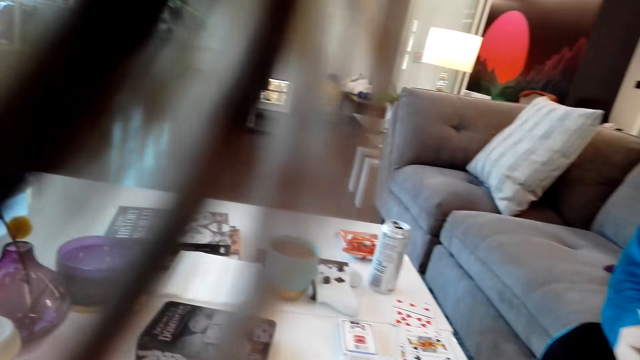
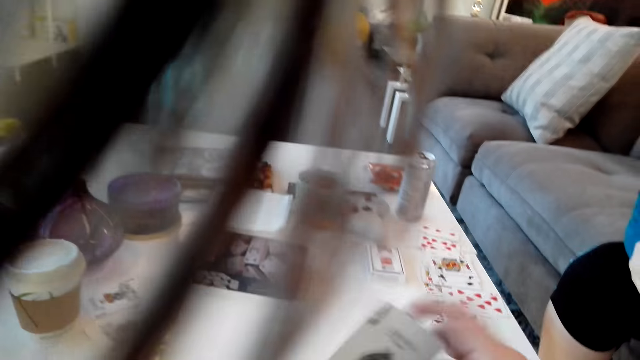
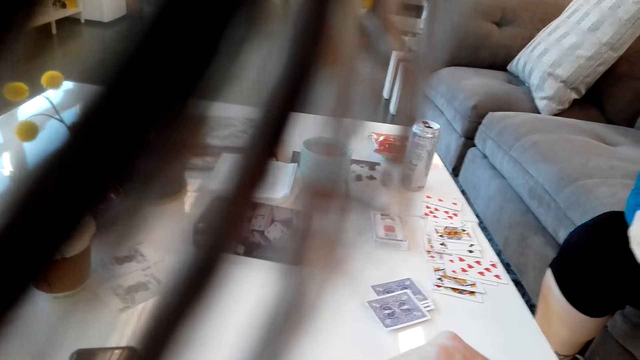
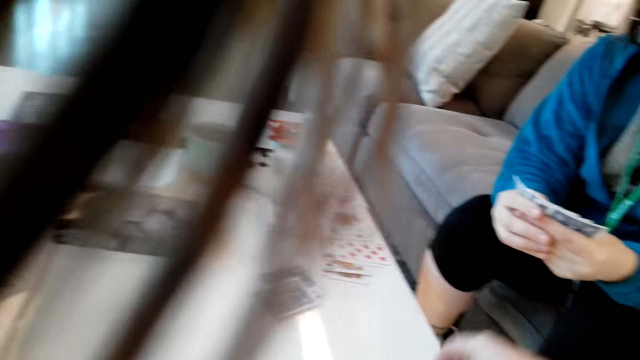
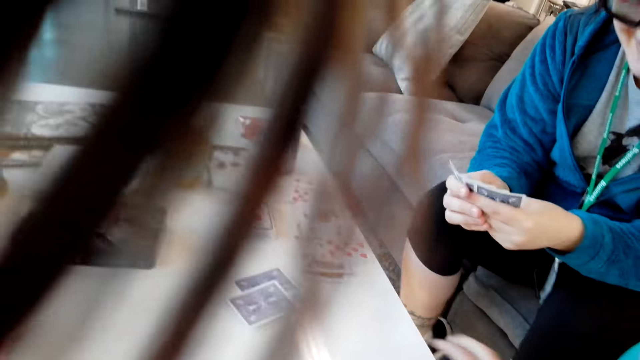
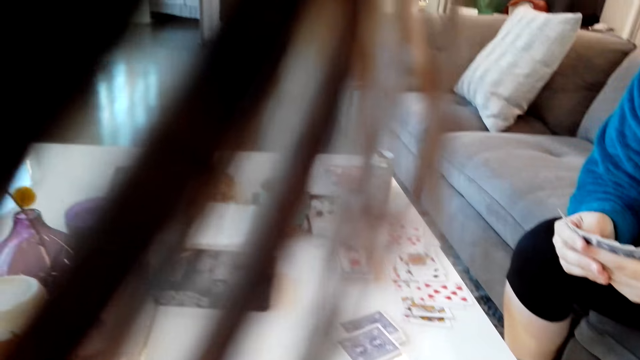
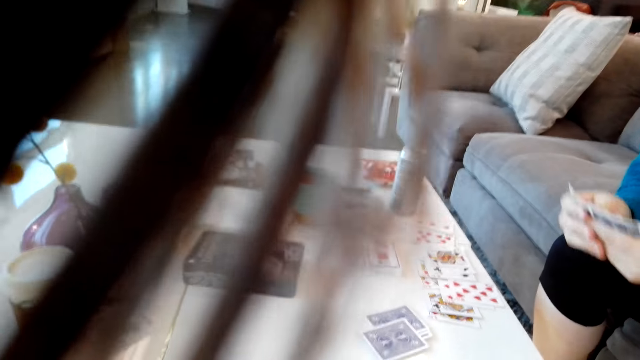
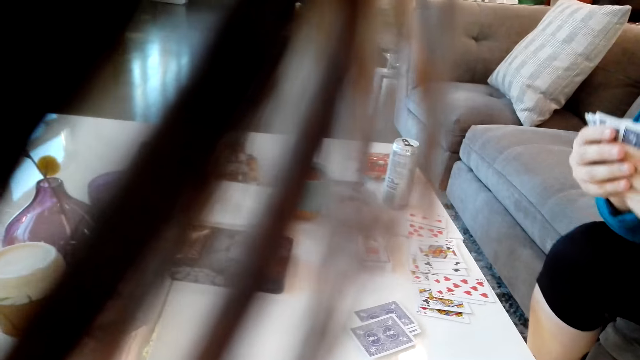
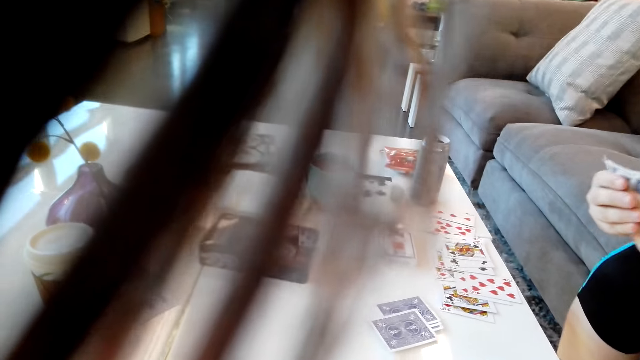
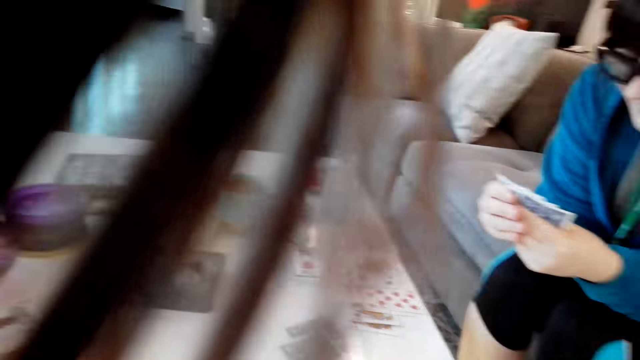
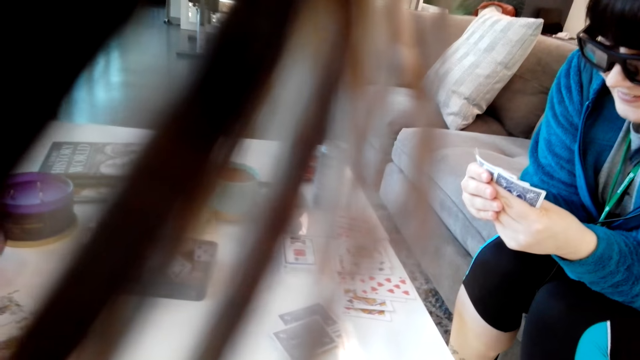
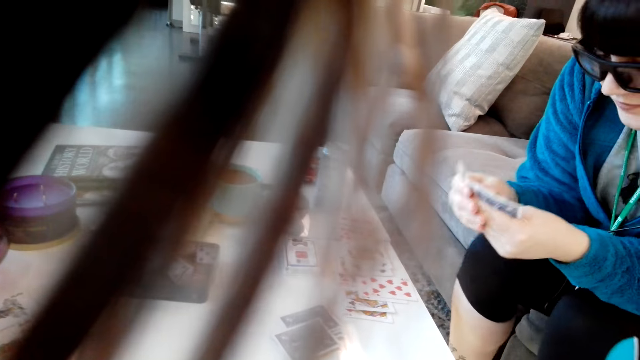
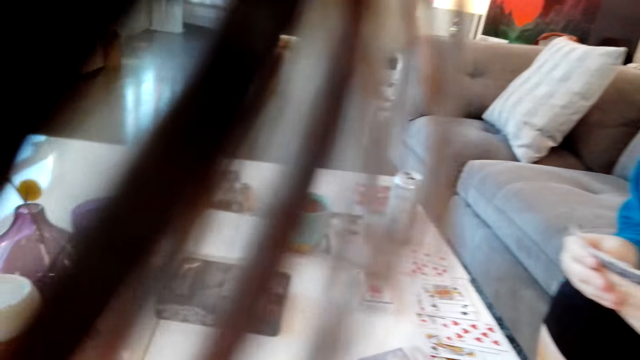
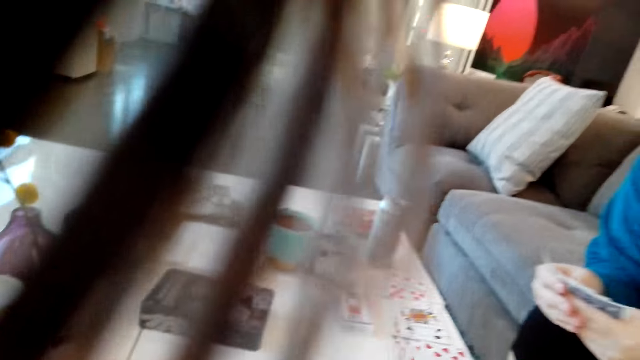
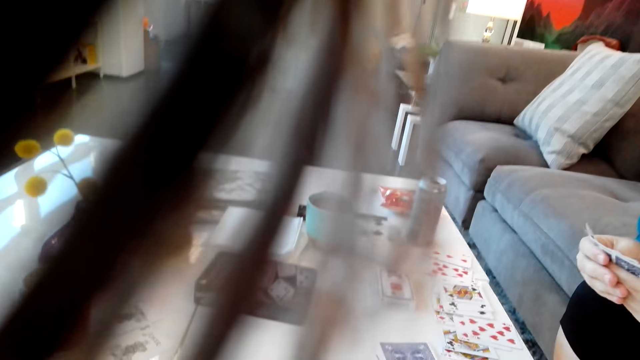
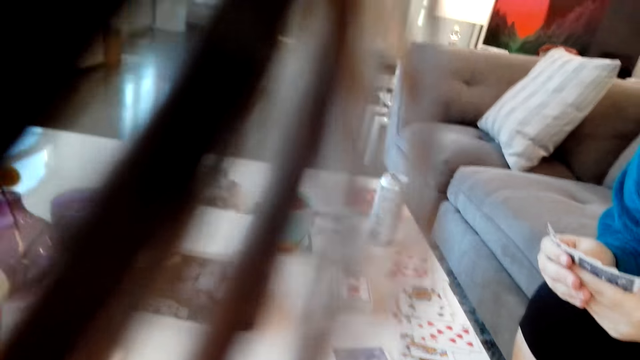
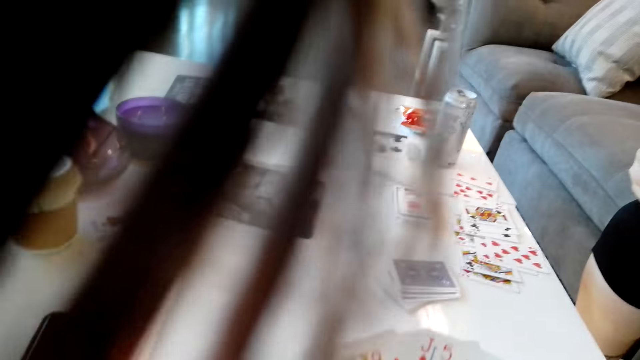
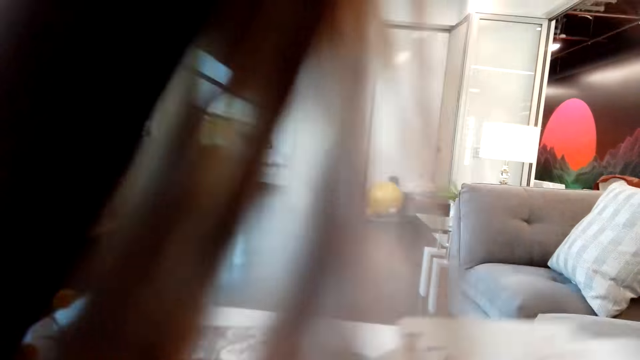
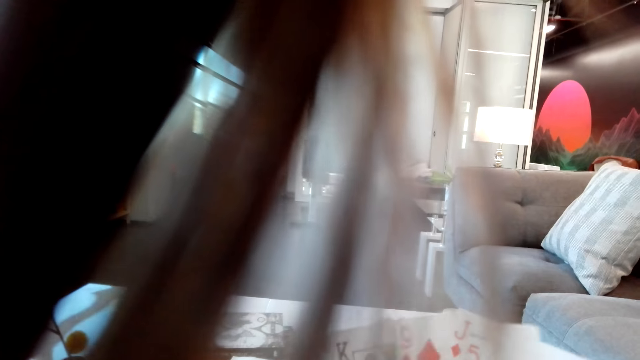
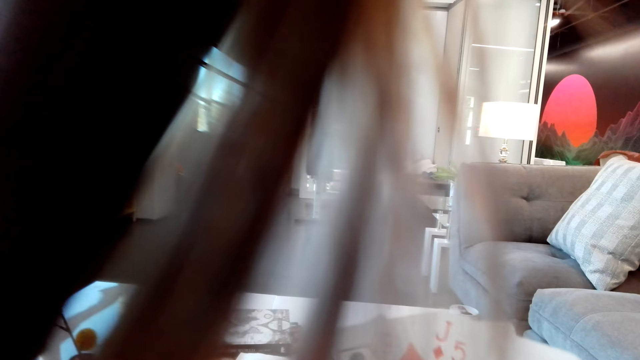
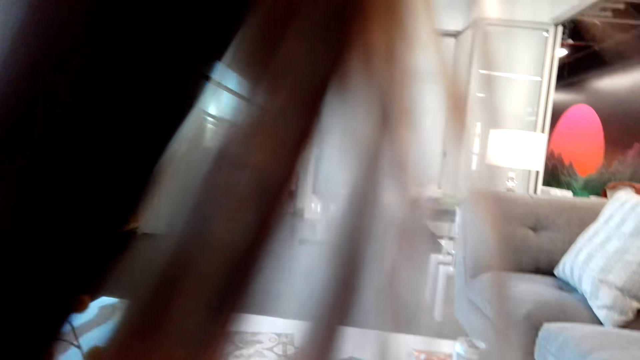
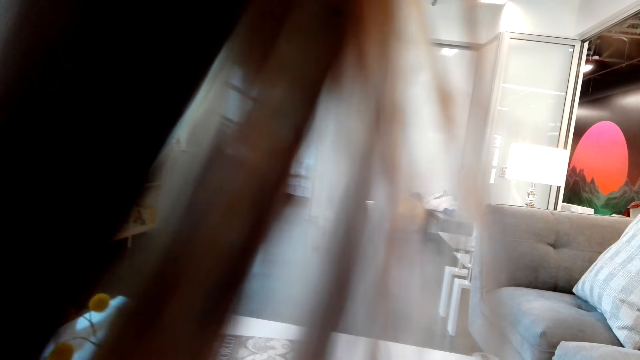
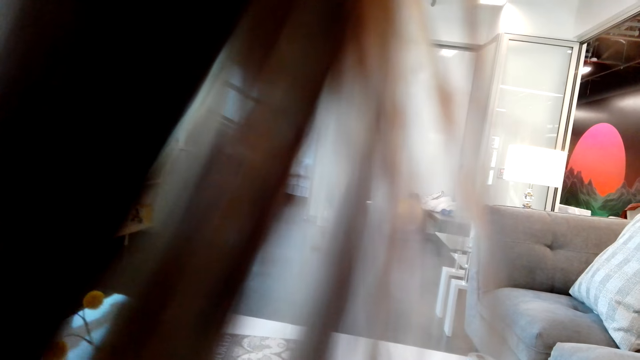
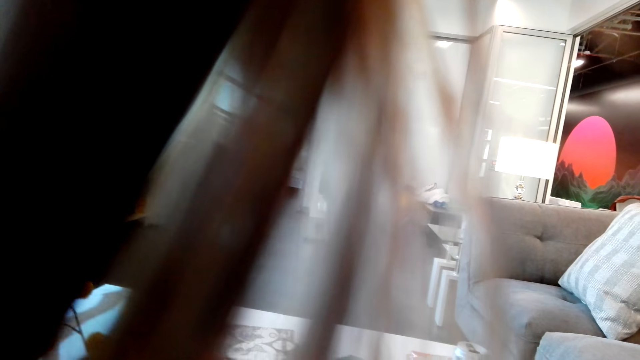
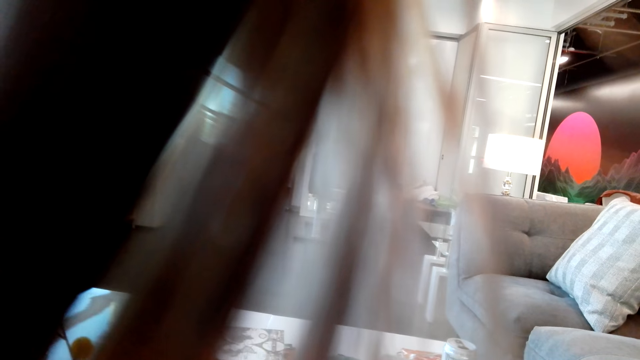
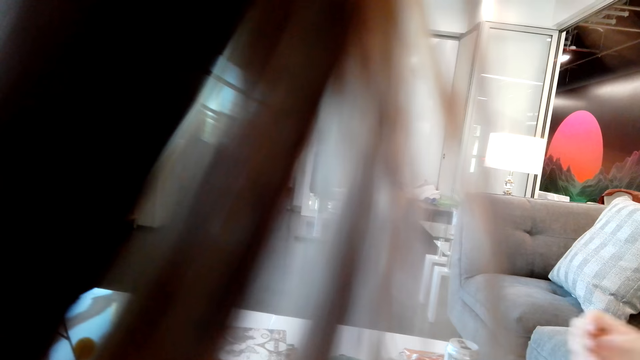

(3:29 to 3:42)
The camera wearer puts the cards on the table. They look at the cards in the hands.

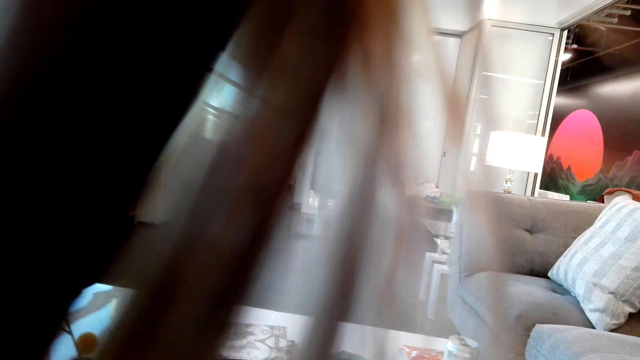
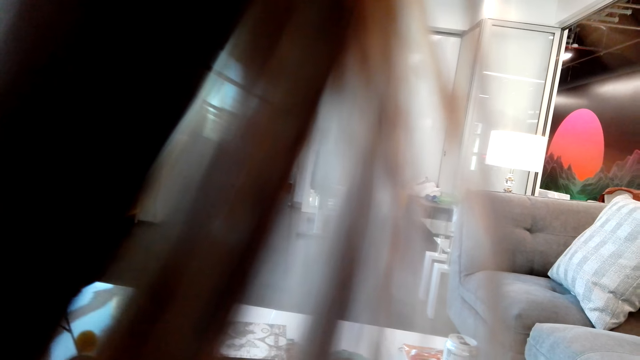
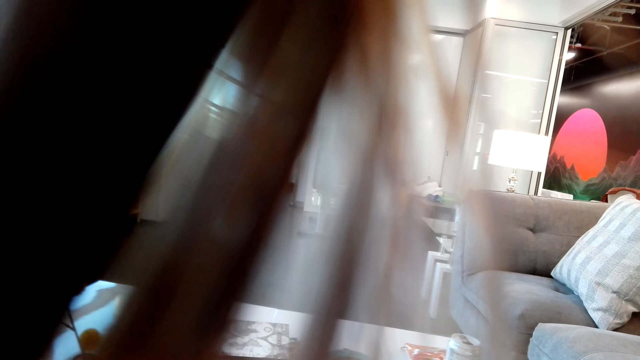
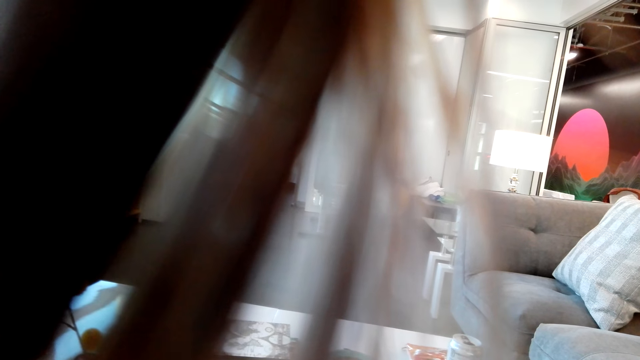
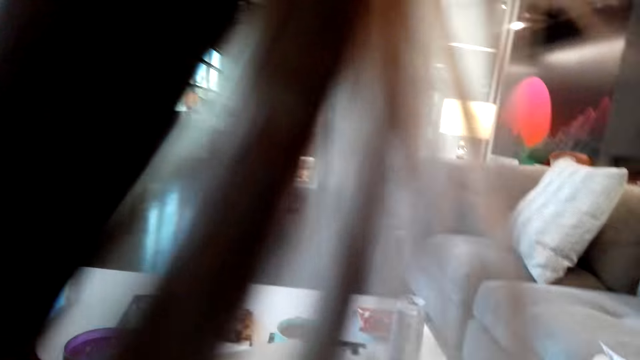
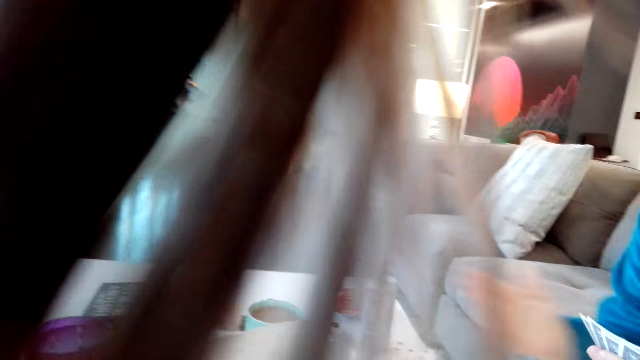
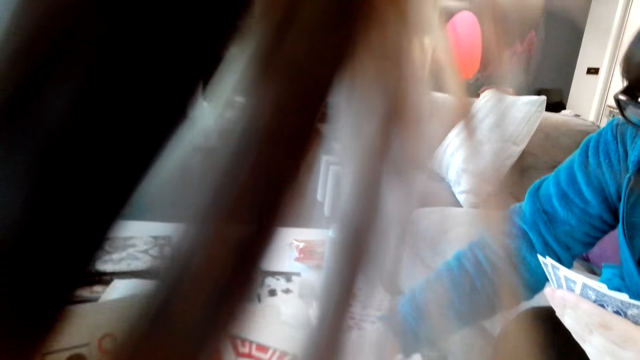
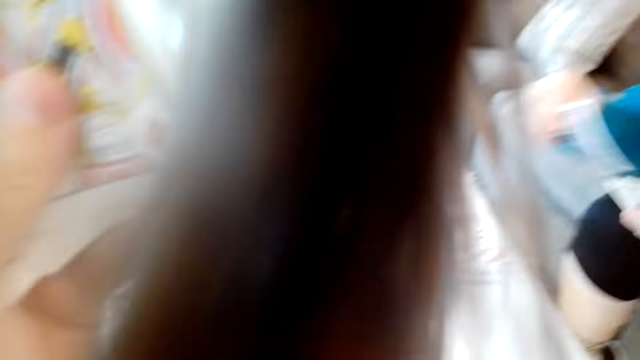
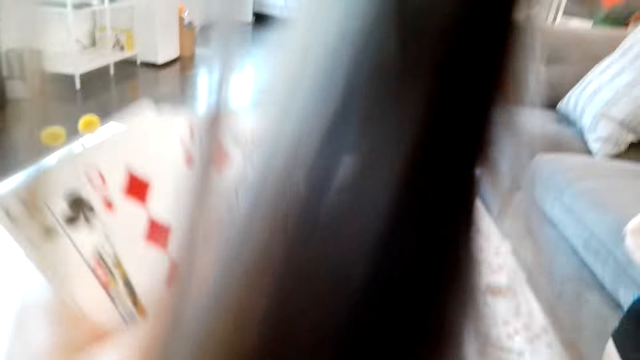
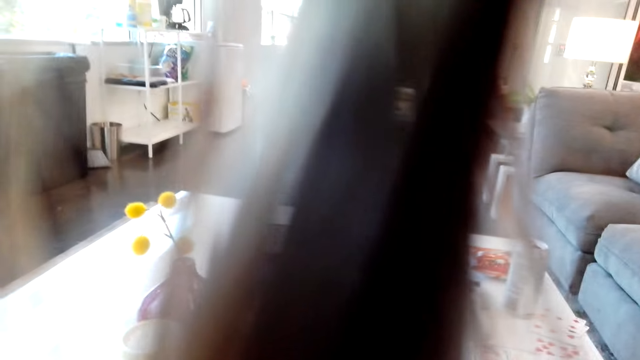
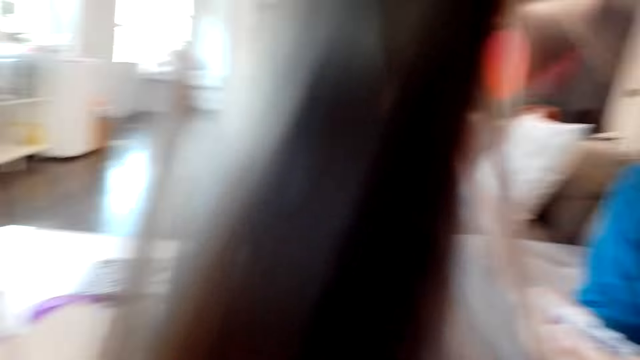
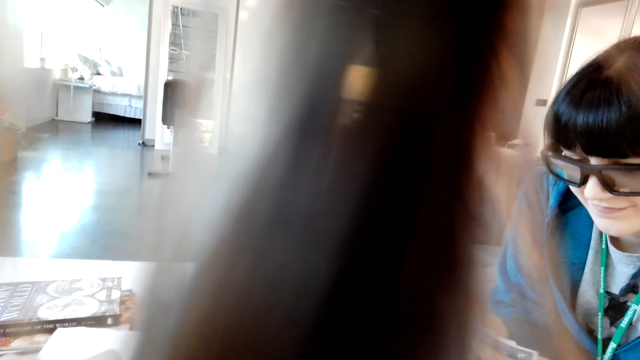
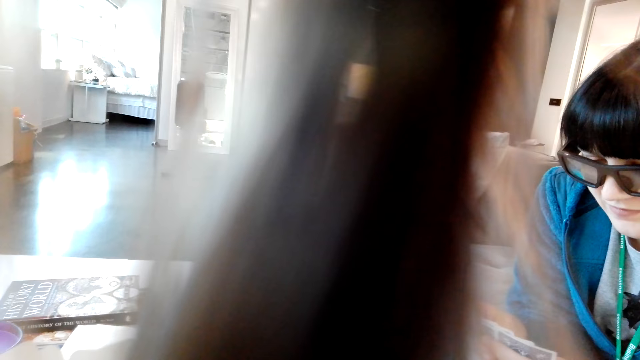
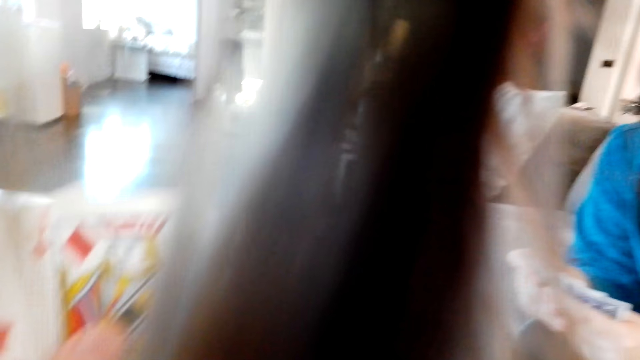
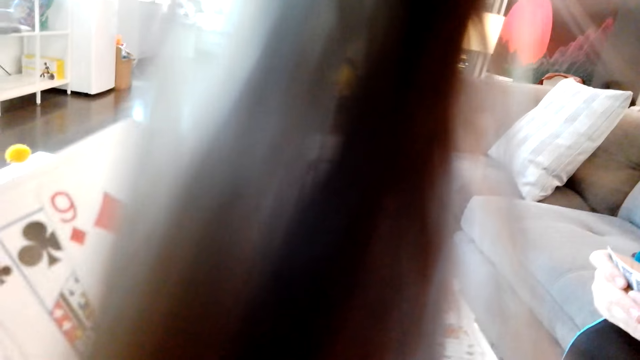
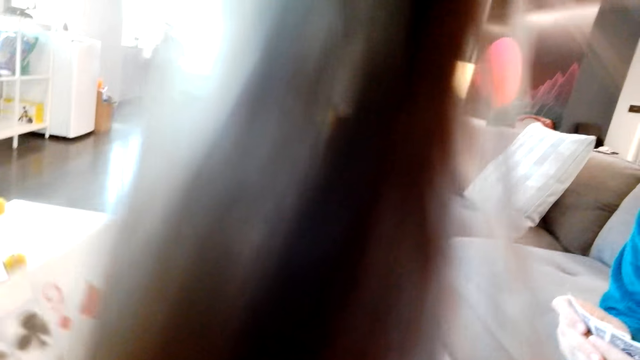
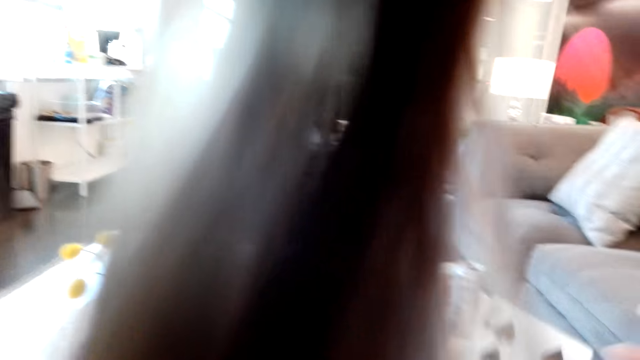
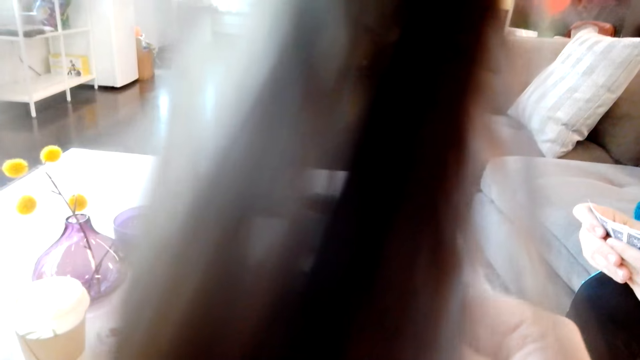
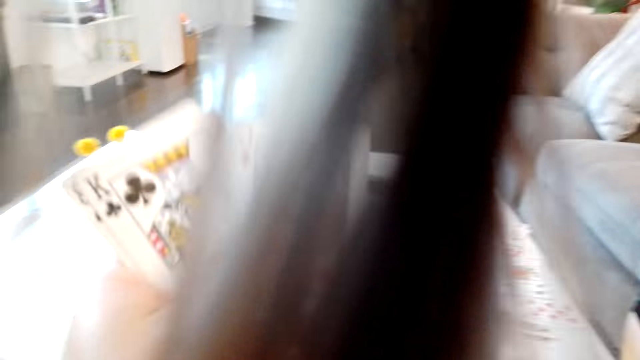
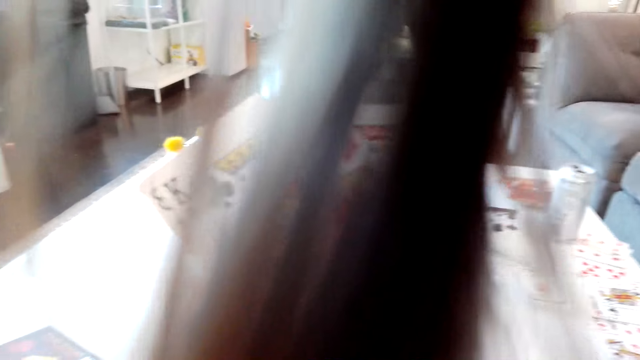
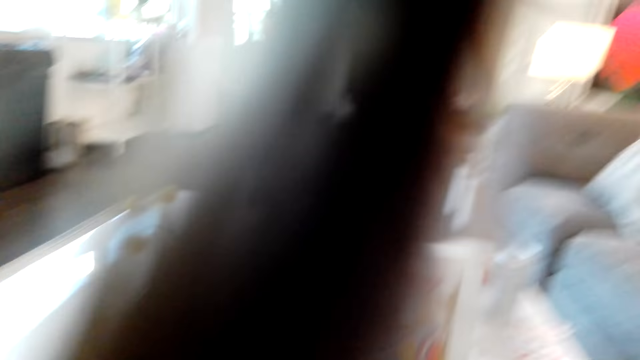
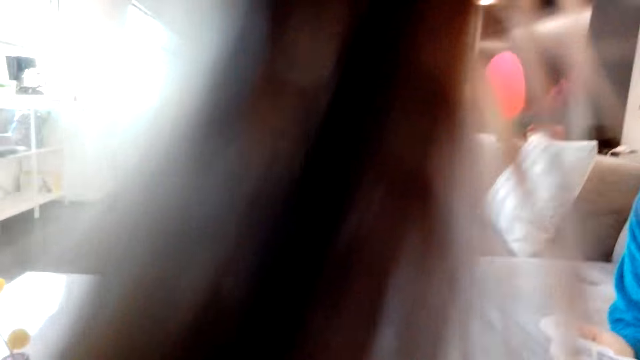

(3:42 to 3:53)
A person puts the cards on the table. The camera wearer picks up a card on the table.
